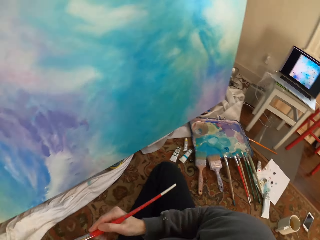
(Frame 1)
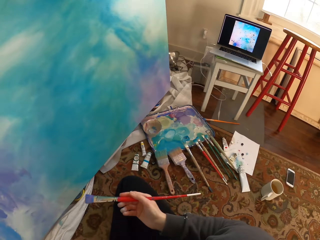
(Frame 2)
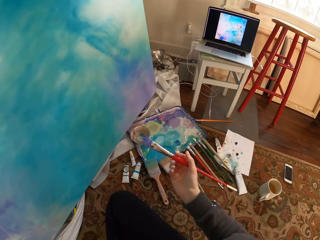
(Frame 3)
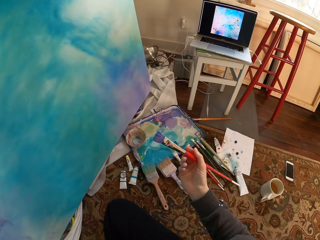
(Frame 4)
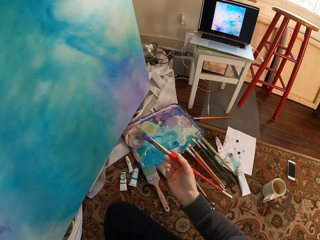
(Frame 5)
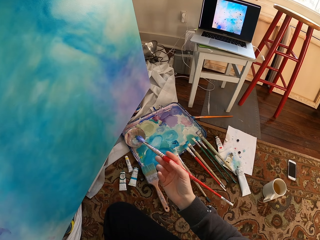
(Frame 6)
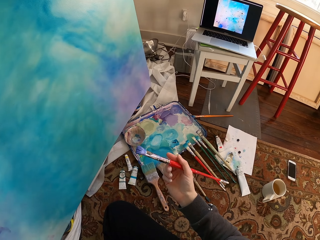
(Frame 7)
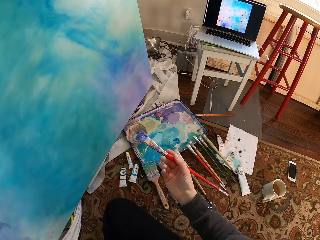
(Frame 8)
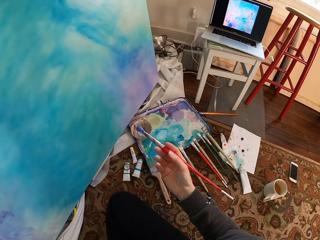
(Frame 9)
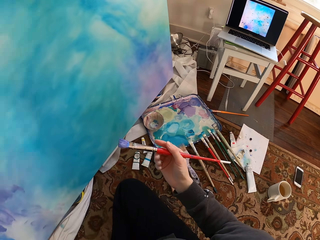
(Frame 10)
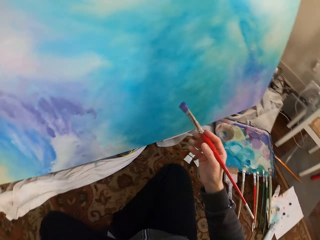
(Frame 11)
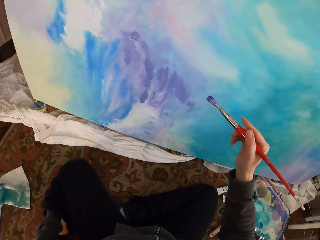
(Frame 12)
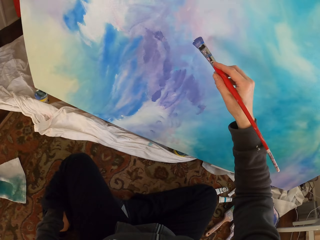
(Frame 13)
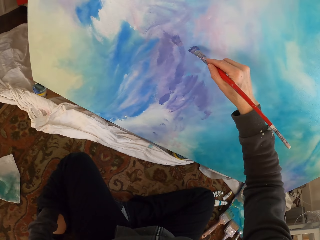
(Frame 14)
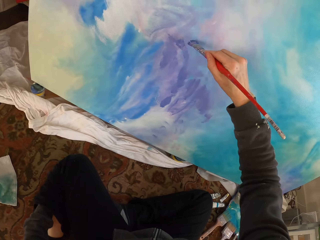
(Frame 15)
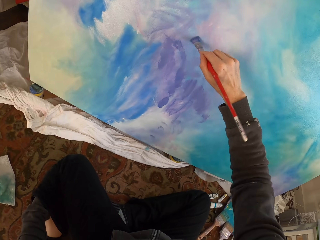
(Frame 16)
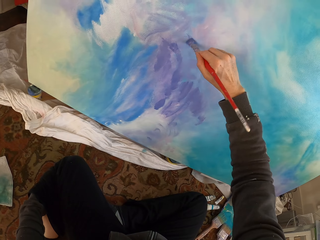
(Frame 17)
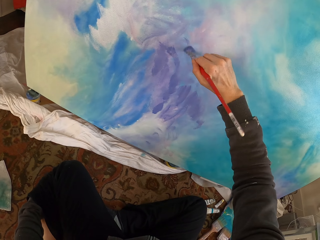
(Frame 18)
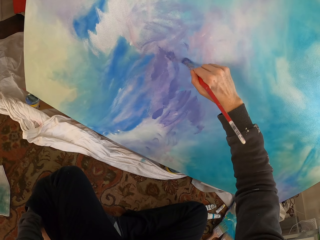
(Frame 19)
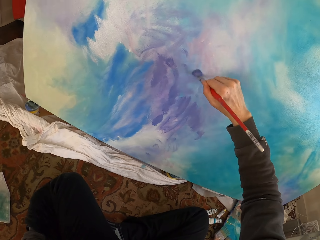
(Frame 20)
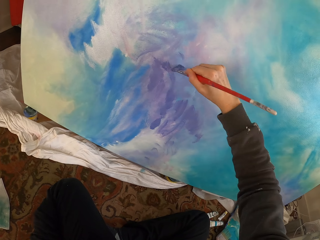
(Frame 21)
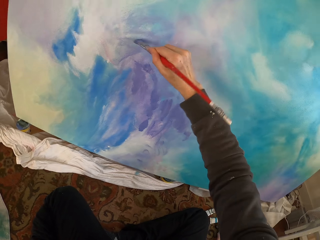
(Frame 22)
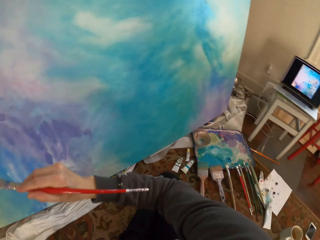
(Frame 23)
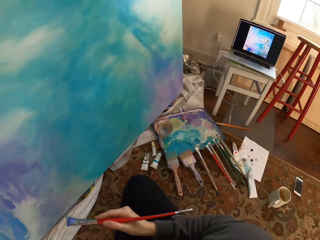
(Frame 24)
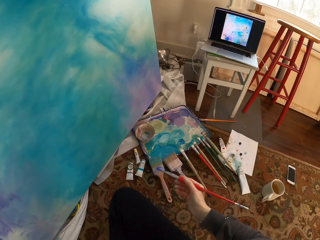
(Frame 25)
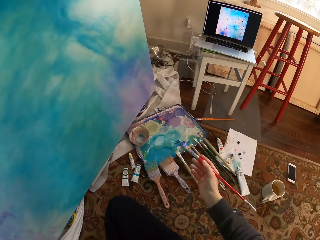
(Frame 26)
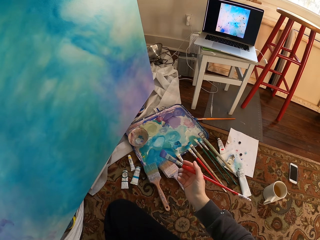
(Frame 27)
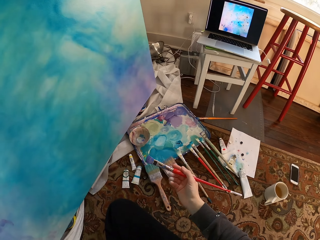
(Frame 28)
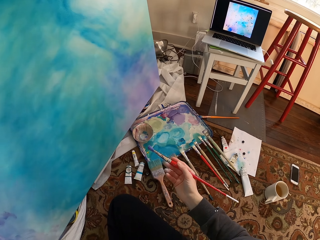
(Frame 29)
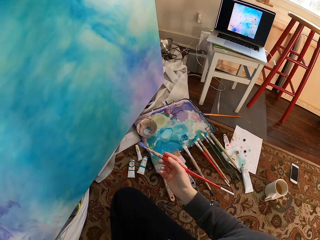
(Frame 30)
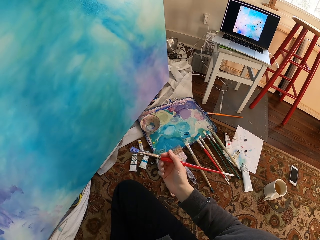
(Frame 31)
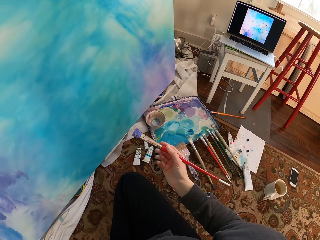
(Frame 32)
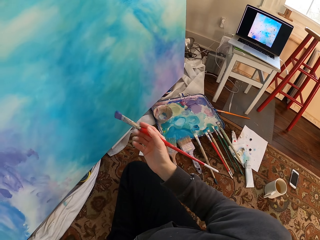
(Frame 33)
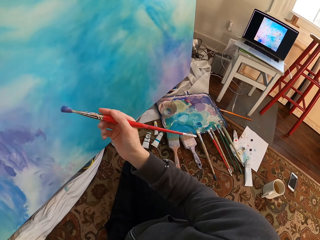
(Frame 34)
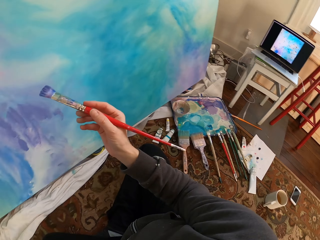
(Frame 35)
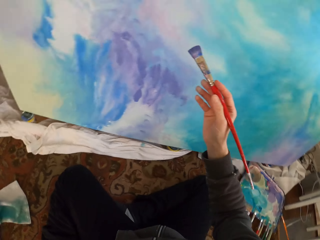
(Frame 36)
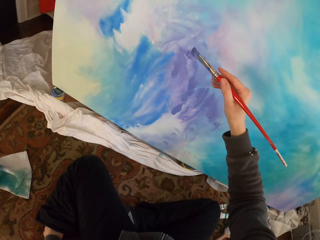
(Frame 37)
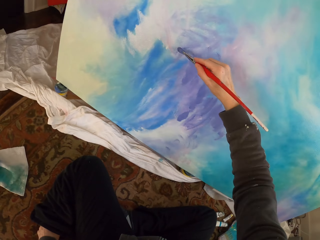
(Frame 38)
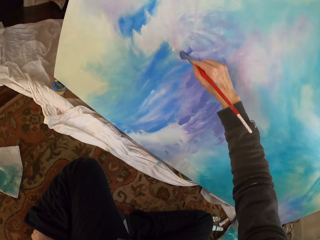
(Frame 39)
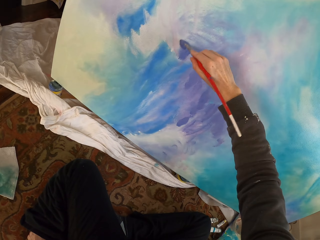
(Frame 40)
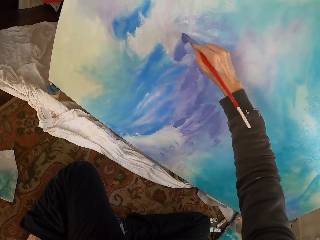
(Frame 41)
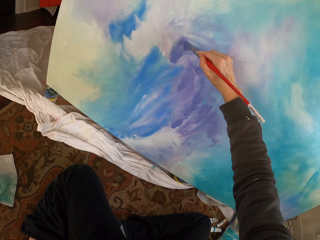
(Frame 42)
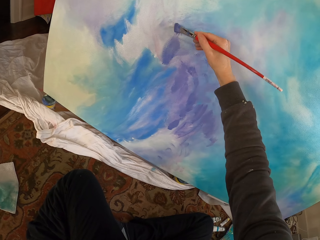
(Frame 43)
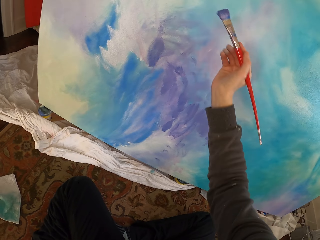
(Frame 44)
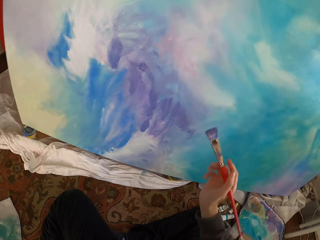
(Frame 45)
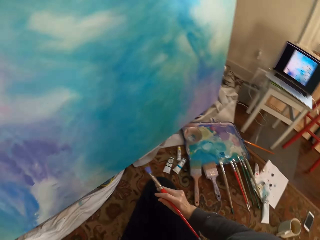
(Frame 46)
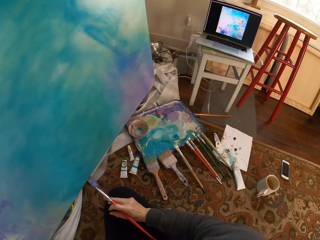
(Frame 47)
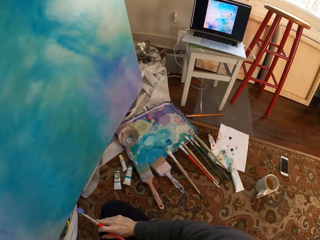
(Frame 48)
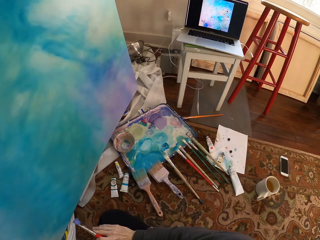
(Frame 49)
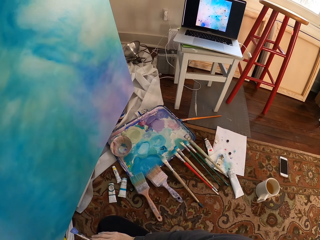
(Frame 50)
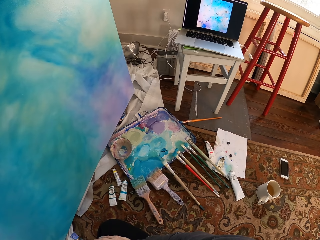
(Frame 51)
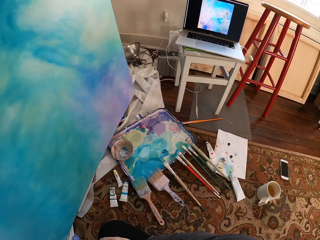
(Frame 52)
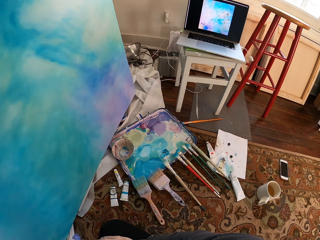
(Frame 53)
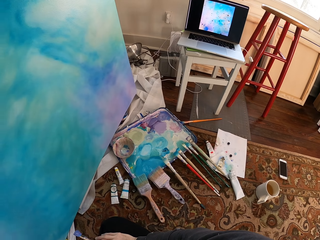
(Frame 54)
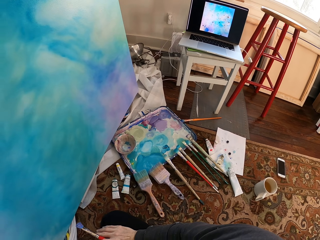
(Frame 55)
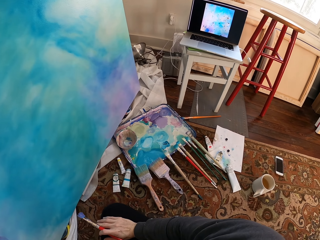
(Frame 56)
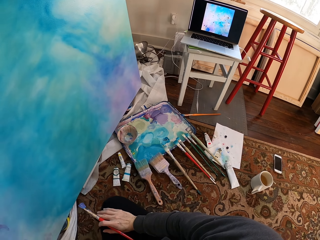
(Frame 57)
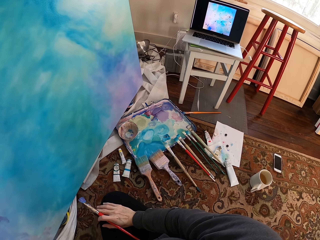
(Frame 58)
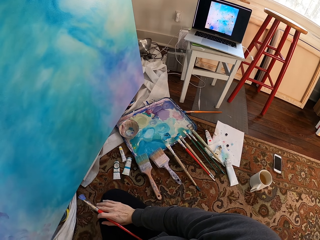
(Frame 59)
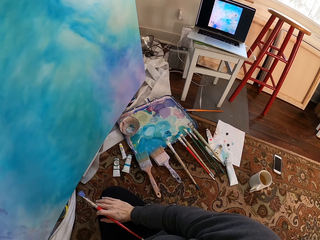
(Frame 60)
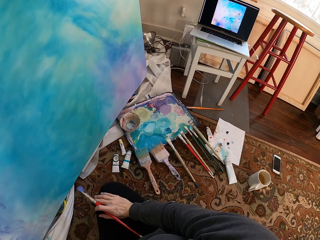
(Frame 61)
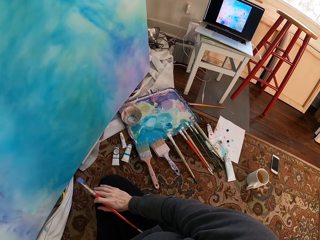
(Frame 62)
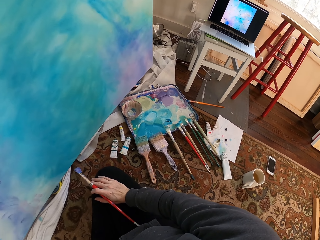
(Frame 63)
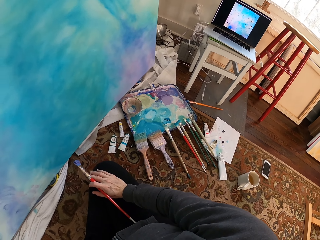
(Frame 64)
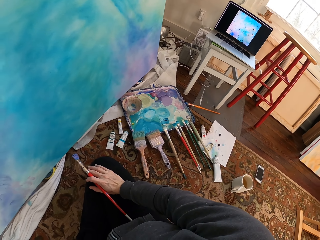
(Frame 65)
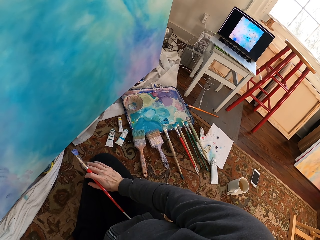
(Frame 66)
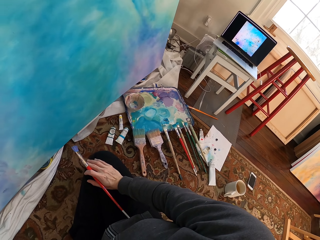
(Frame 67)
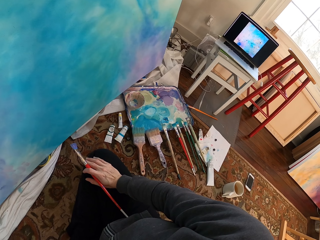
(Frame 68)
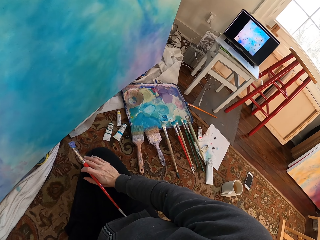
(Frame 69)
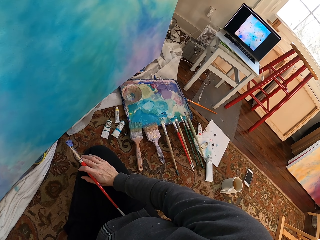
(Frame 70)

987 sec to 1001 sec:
The camera wearer looks at the brush. They paint. They look around. They turn. They use the paint brush to paint with the right hand. They look around. They turn.

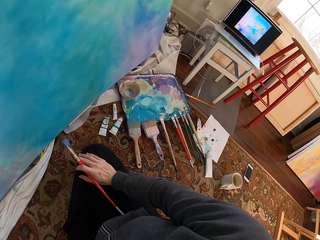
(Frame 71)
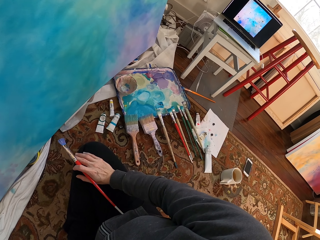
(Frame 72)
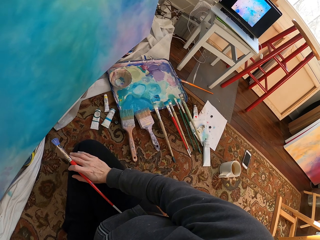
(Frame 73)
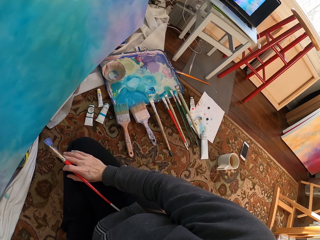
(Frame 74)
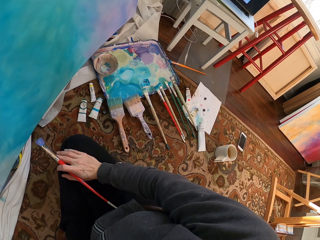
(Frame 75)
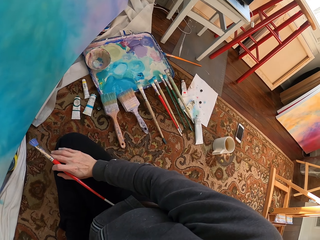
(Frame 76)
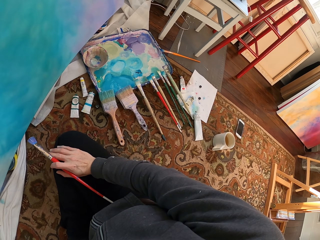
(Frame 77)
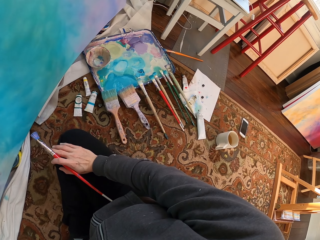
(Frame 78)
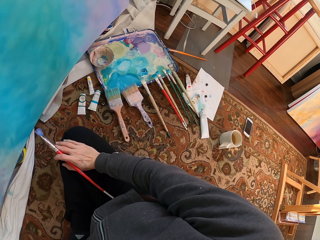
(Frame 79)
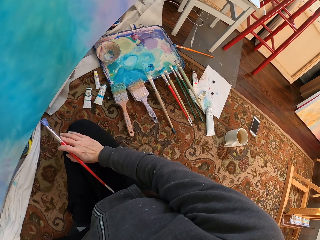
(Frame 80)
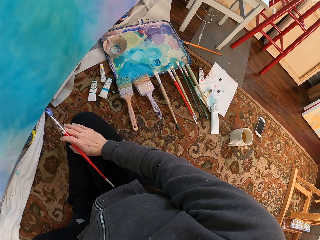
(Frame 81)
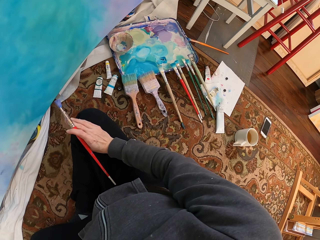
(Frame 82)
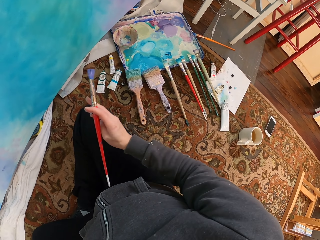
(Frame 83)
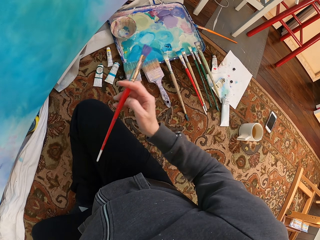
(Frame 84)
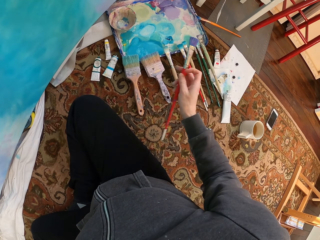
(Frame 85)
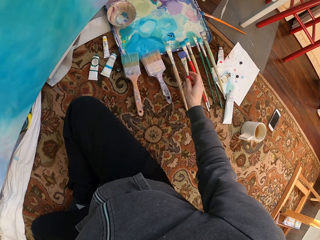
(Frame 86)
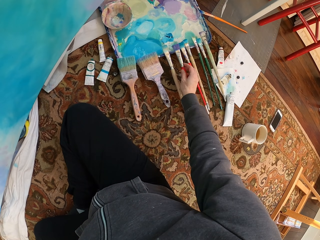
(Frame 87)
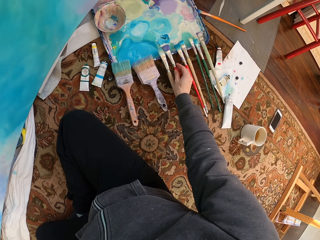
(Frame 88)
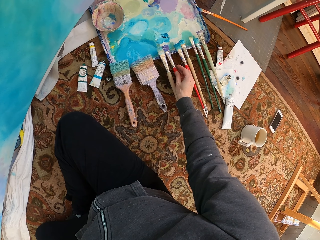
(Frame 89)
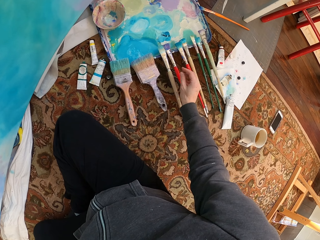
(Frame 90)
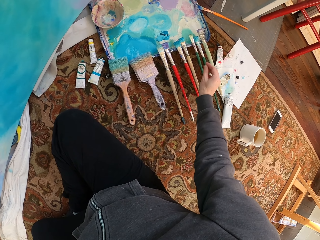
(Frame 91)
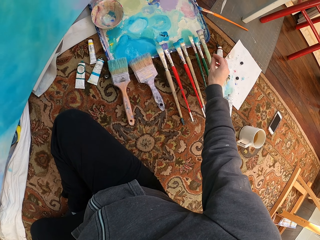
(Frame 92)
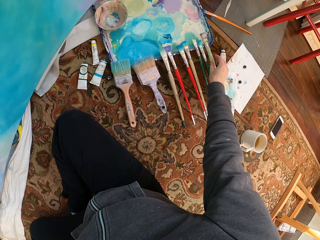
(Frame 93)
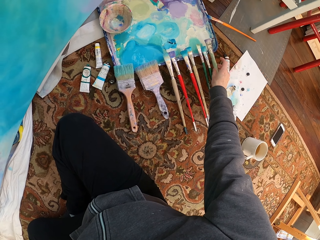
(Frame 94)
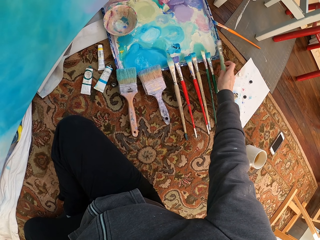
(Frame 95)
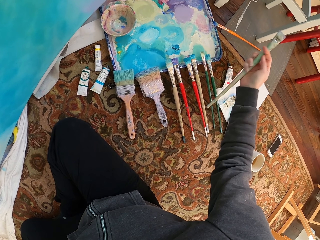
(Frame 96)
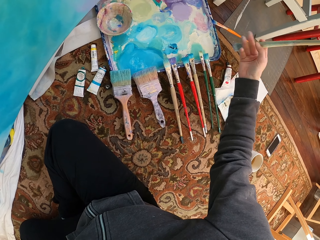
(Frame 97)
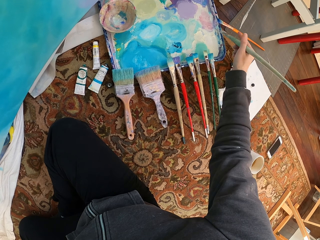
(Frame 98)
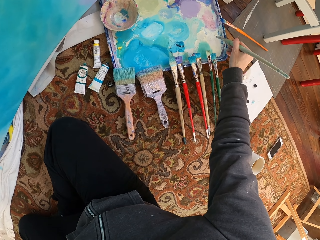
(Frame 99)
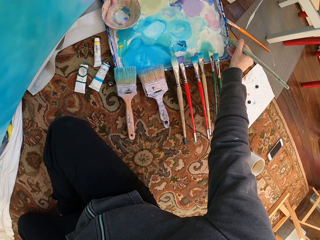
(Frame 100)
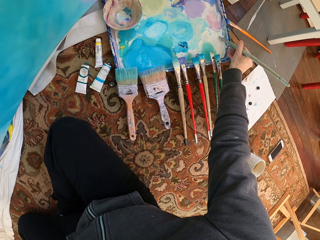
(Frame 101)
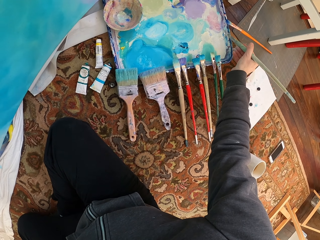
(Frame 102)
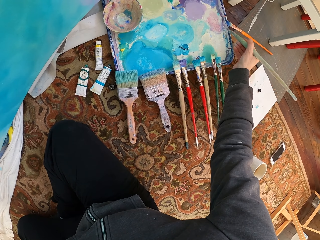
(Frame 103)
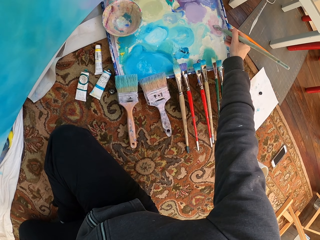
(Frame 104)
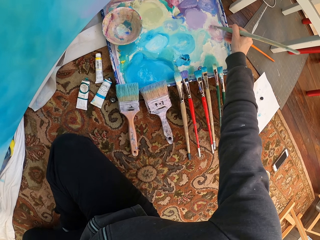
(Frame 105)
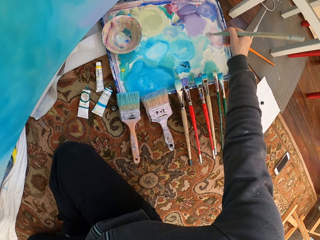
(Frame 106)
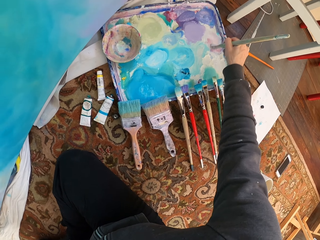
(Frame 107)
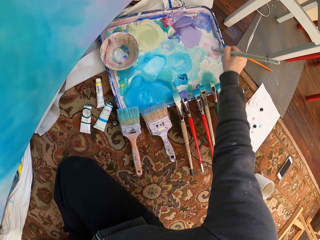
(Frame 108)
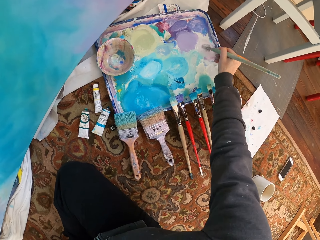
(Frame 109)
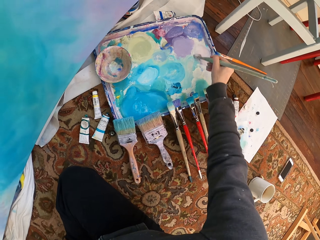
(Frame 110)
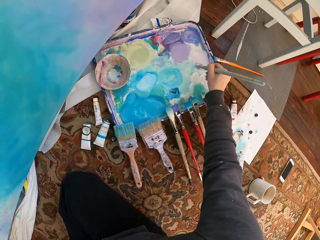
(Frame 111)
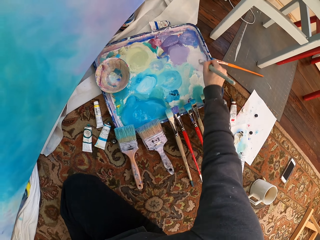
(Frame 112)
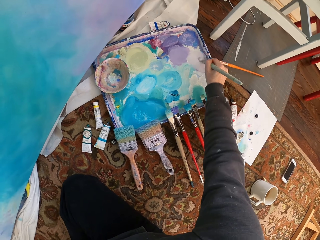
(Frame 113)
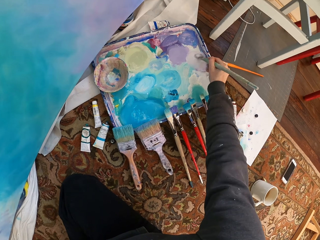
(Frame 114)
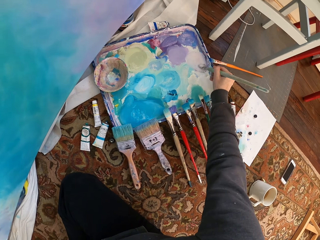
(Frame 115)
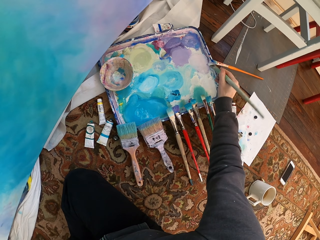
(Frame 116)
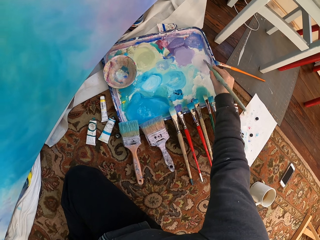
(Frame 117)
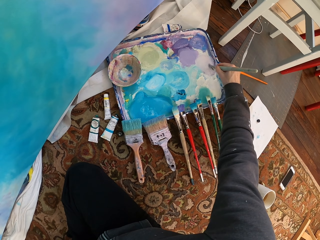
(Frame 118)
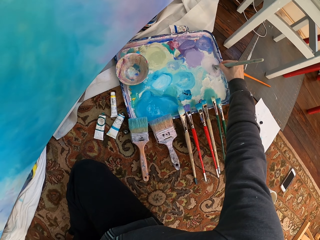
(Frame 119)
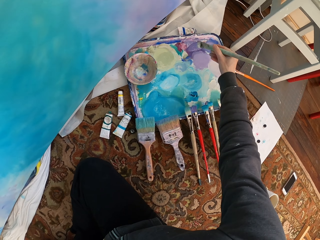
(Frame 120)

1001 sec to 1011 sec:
The camera wearer places the paint brush on the painting palette. They pick up a brush with the right hand. They scoop paint from the painting palette.
